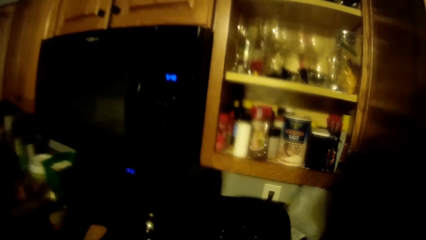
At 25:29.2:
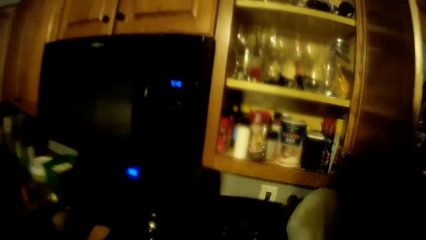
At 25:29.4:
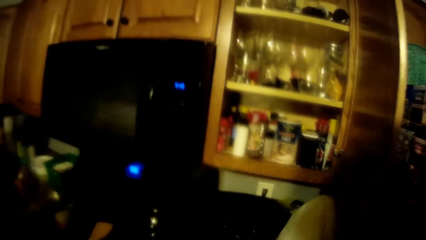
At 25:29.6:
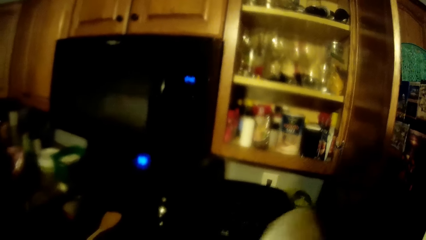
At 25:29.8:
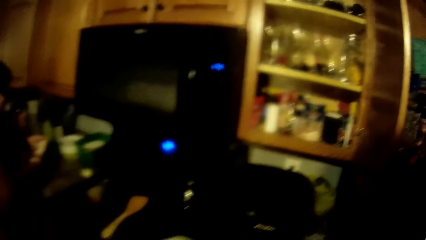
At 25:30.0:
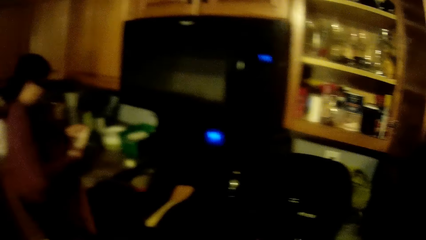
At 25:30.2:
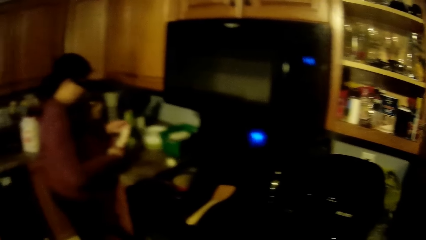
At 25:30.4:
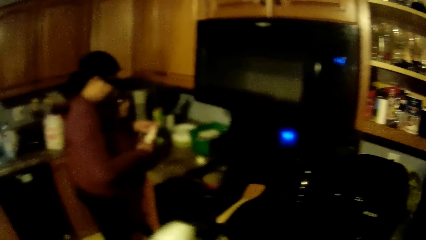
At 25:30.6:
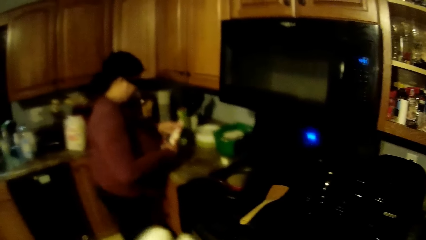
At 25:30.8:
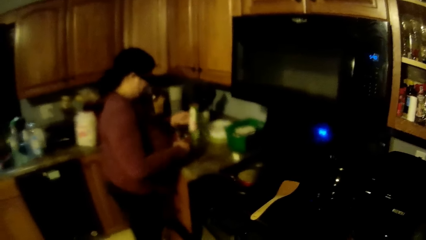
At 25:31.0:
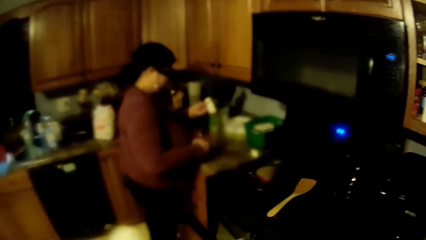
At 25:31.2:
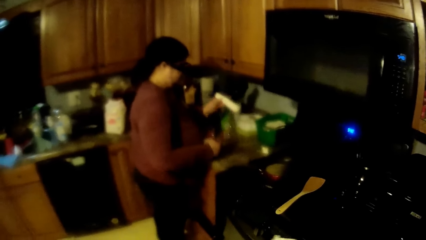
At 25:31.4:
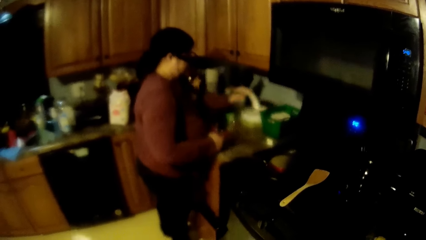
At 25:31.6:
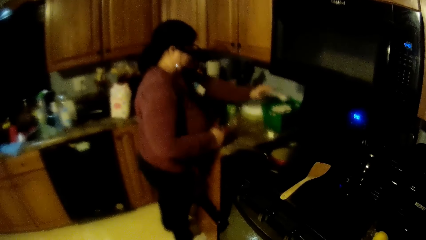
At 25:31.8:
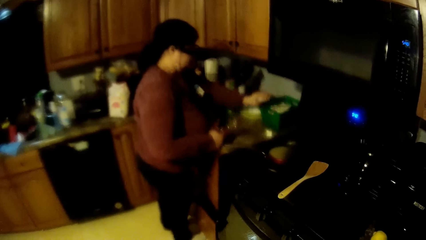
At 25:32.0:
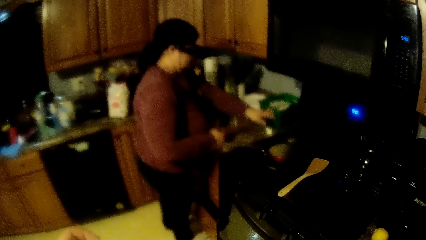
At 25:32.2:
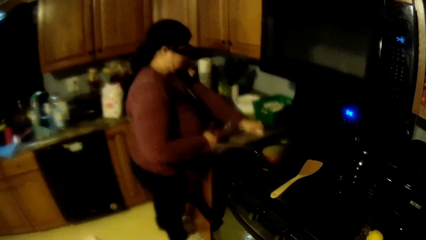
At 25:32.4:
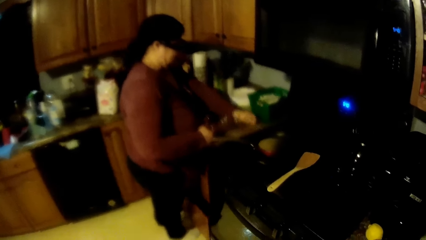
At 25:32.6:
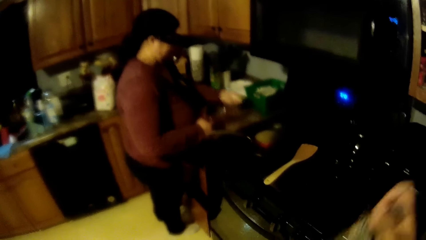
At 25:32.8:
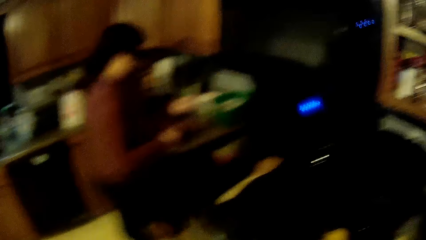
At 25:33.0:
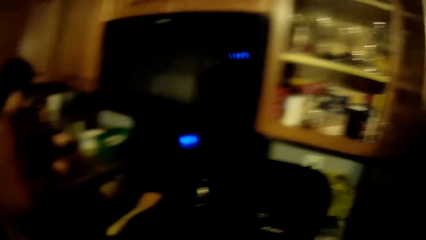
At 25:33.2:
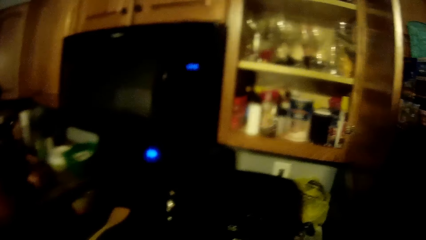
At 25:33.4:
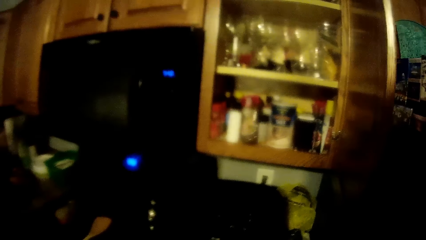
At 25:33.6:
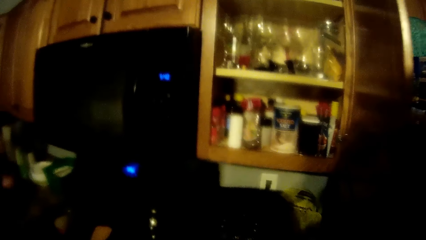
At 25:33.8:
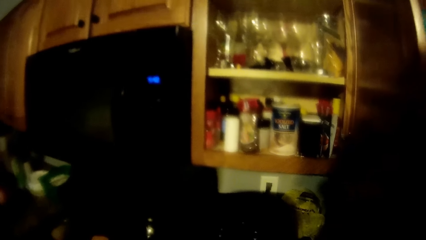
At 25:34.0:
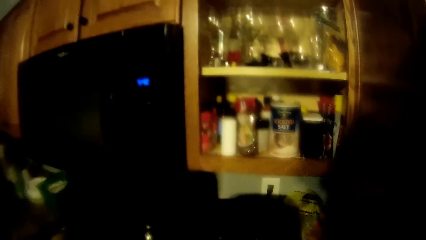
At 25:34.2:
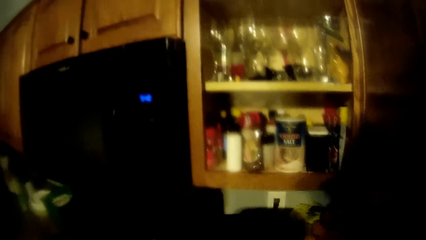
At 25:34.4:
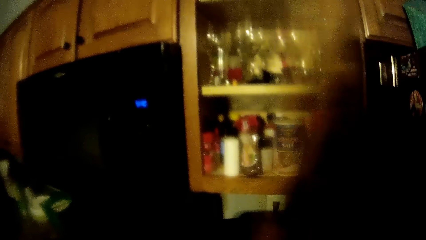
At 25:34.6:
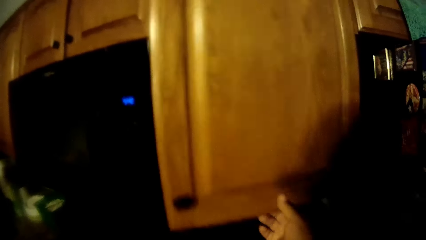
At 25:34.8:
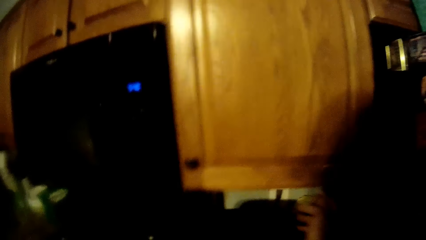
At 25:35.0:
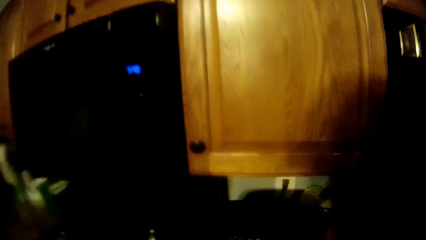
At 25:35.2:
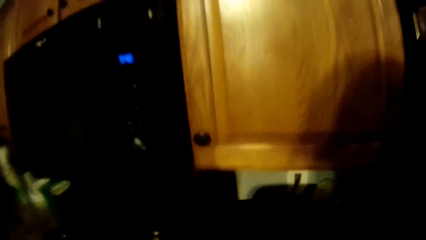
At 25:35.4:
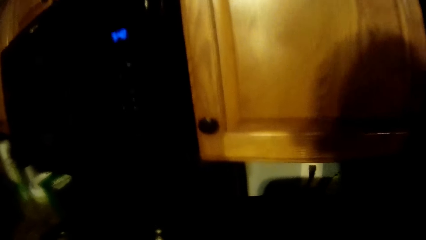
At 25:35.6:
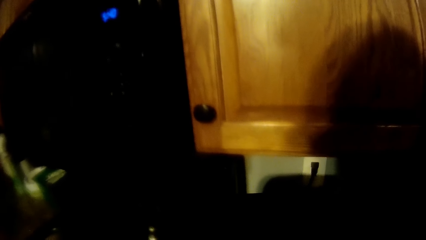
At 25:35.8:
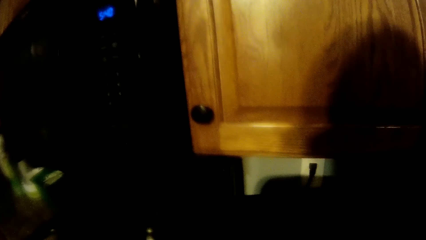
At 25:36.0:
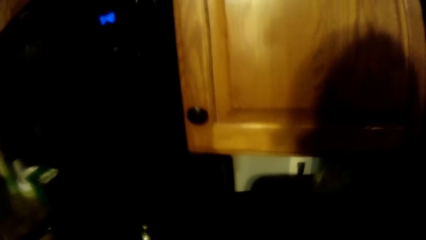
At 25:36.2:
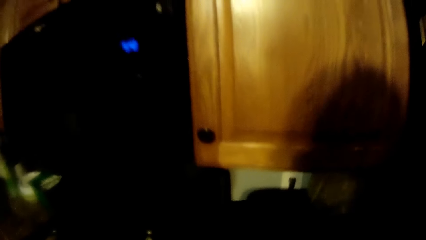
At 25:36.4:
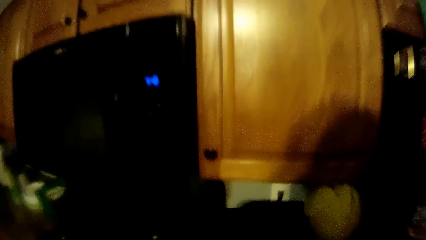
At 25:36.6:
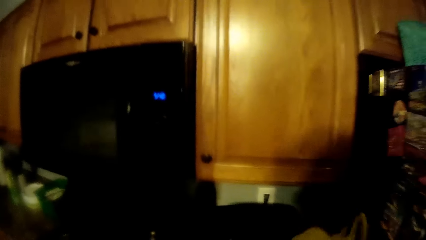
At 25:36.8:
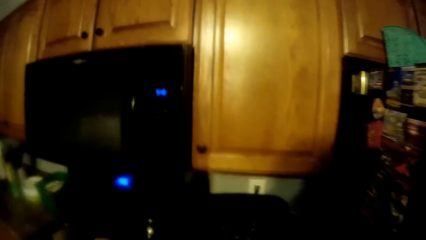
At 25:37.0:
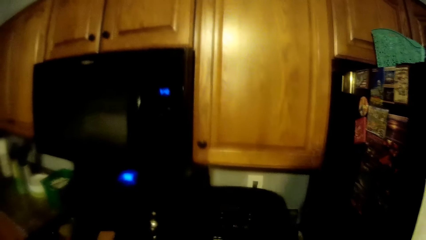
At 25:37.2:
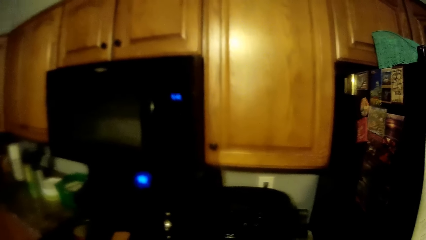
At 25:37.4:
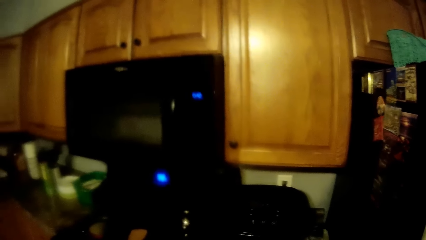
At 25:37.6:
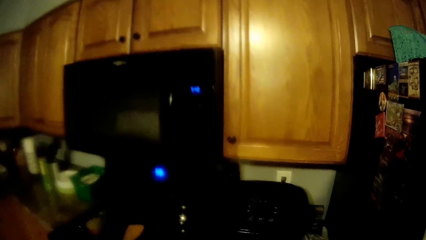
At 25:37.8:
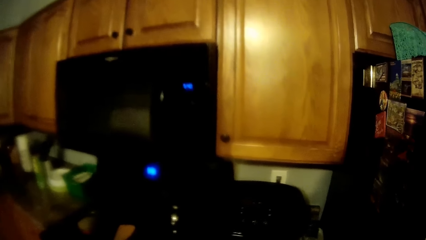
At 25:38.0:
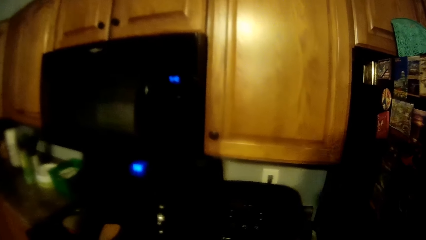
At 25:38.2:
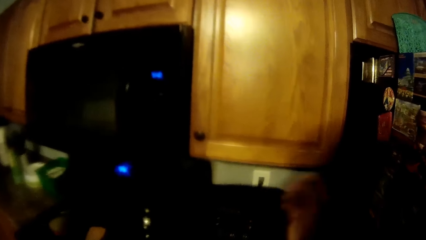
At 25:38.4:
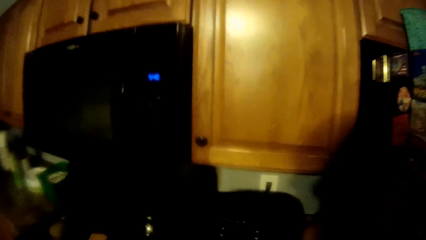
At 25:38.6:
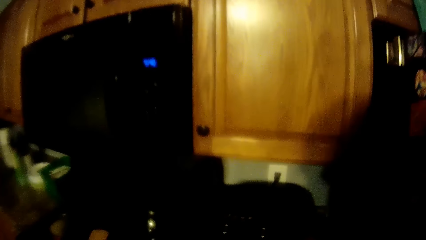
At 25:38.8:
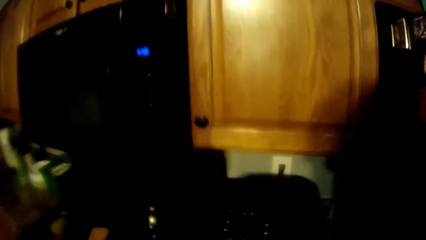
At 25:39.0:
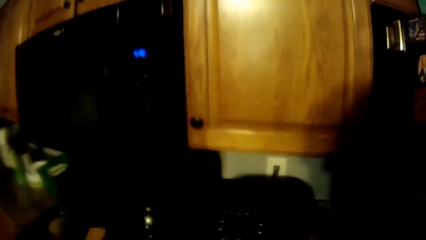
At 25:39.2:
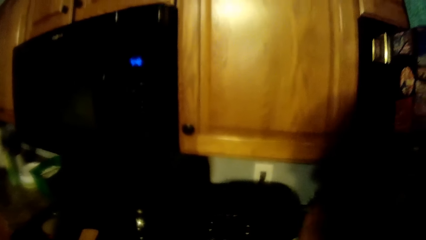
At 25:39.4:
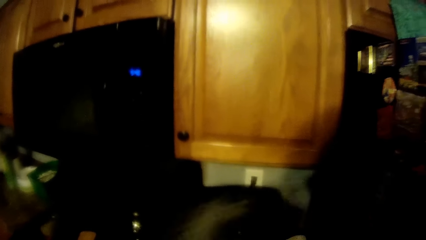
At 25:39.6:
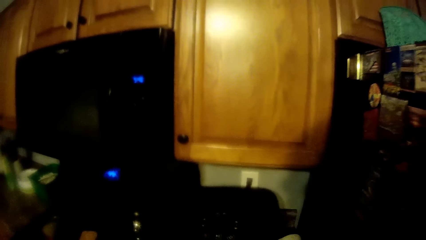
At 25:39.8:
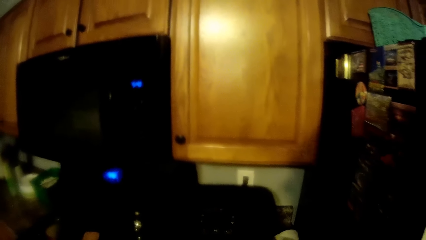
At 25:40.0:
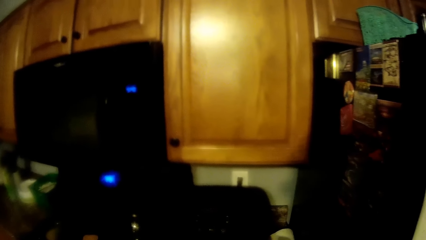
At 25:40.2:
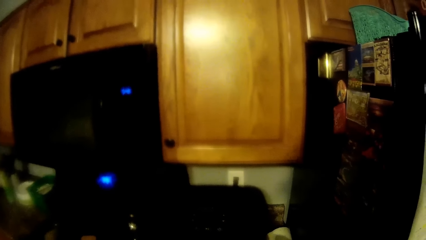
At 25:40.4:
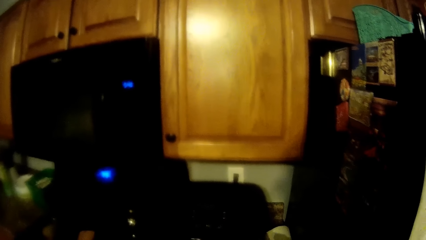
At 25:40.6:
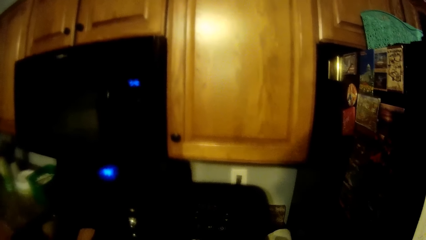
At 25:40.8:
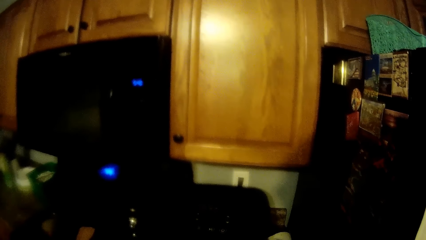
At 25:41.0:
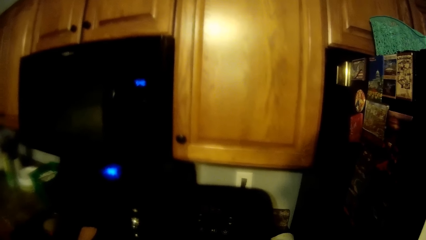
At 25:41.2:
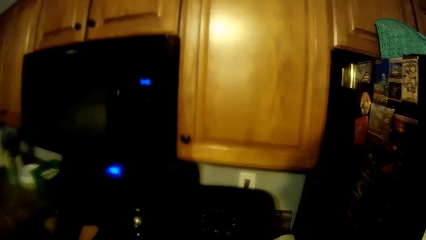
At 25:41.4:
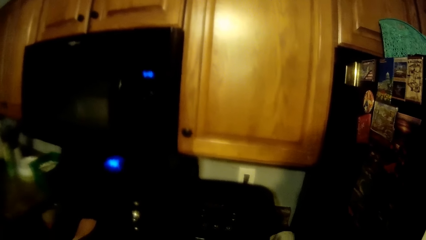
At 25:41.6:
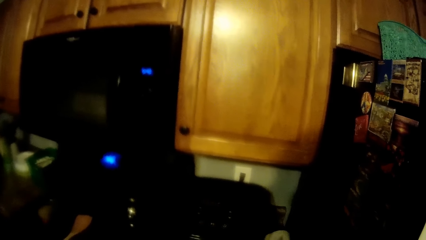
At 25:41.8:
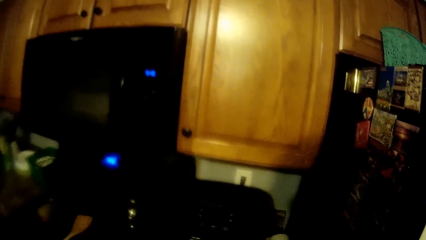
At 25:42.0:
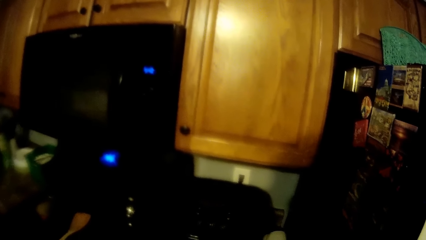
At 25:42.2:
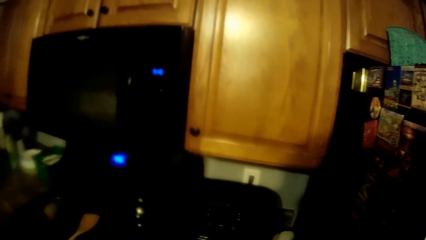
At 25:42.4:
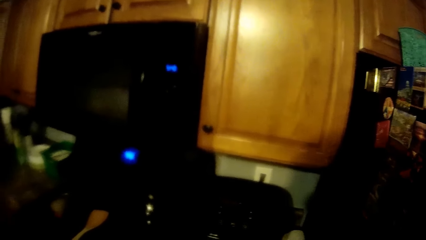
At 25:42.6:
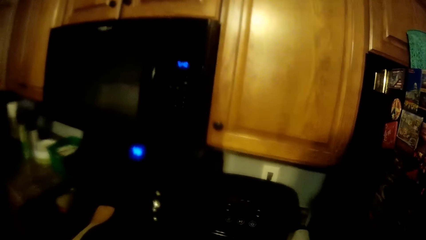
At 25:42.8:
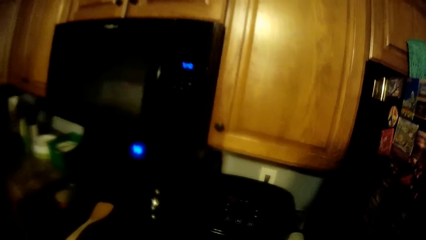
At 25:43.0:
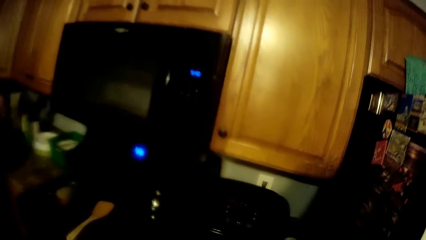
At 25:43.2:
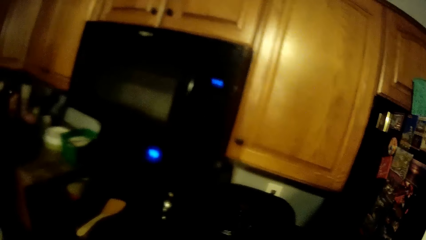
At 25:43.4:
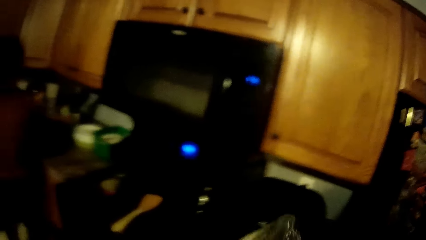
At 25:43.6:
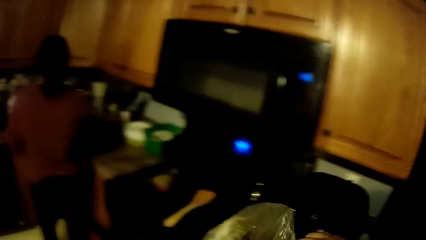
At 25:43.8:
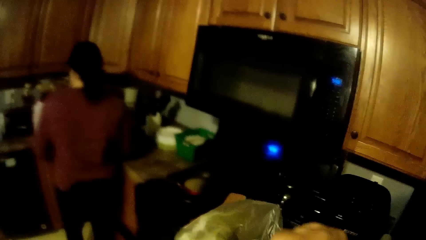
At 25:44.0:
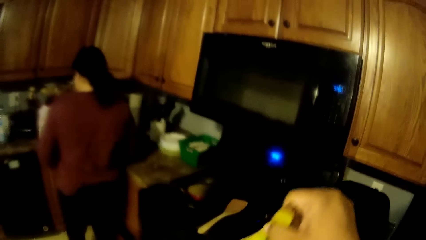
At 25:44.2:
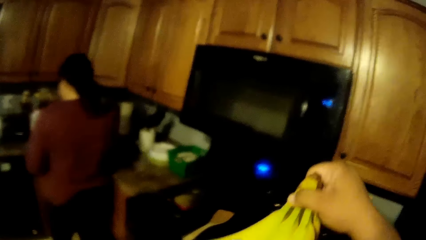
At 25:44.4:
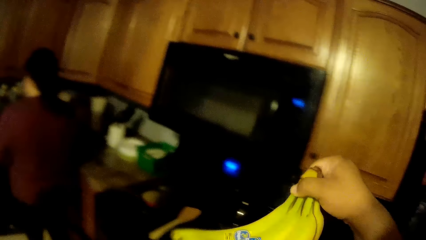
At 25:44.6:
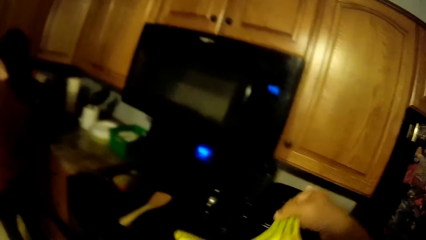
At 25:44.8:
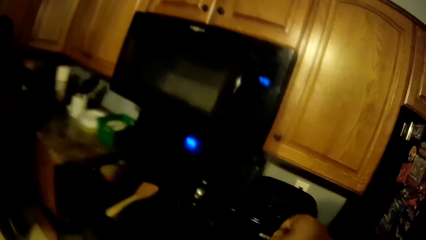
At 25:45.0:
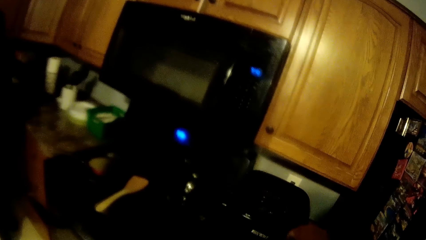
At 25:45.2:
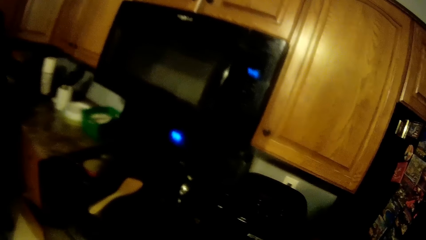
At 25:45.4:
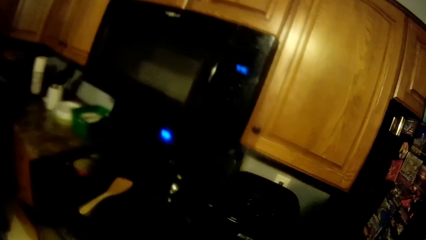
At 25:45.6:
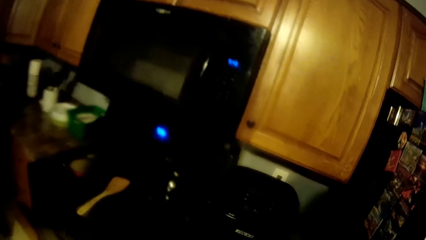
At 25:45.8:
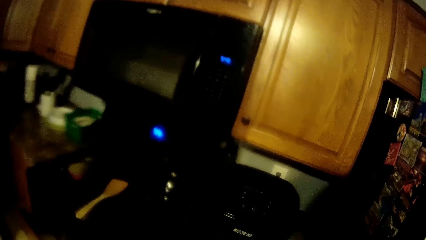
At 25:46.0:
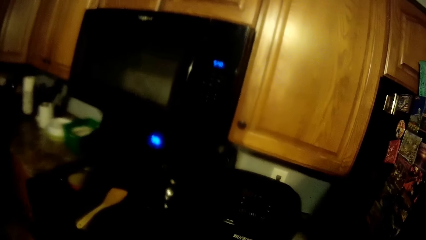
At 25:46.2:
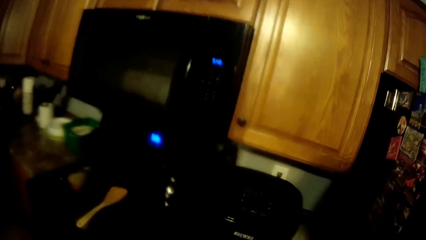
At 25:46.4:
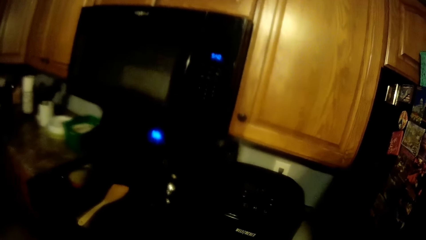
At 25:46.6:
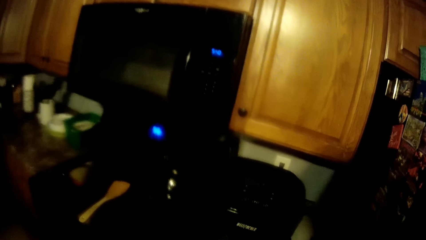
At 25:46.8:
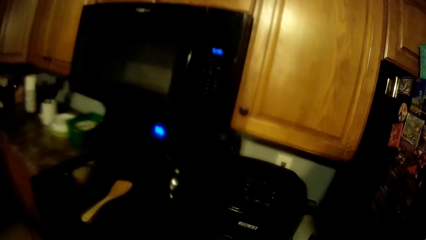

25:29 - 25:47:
The camera wearer removes a nylon from the table or counter with his right hand. The woman grabs the nylon with both hands, pulls the nylon off the product and drops the nylon into a container. The woman picks up a plastic container with her left hand. The camera wearer closes a cabinet with his right hand. He picks up a nylon with his right hand from the table. He pulls out a cloth from the table with his right hand. He holds a bunch of bananas with his right hand. He places the bunch of bananas on the counter.
